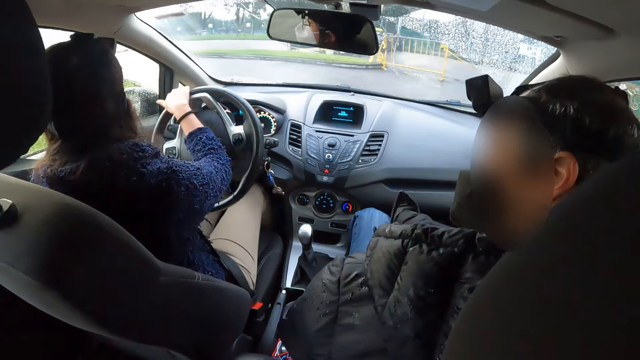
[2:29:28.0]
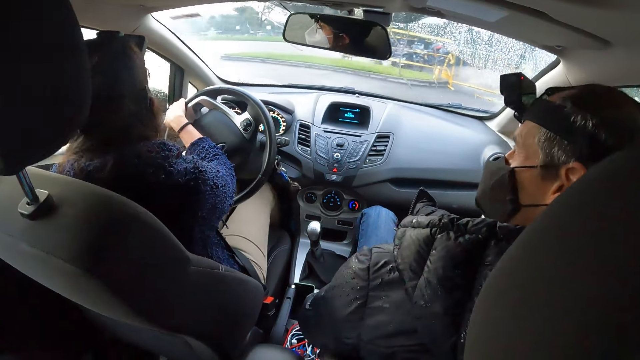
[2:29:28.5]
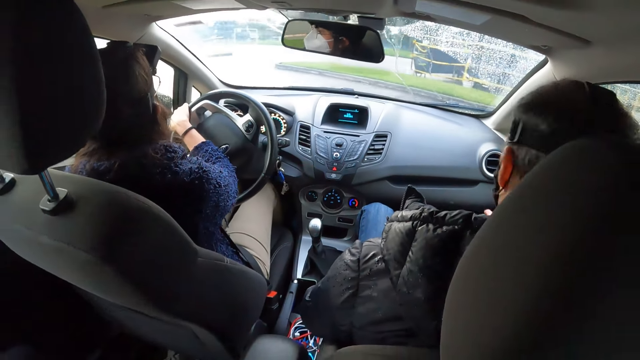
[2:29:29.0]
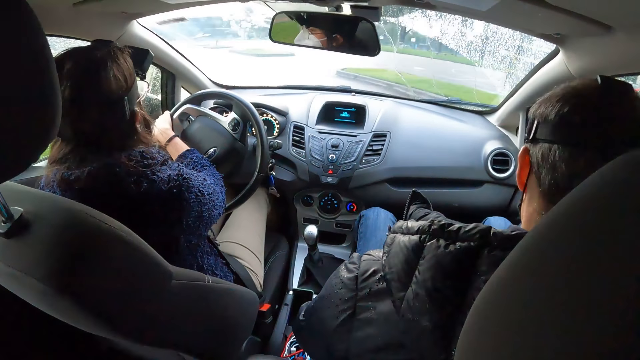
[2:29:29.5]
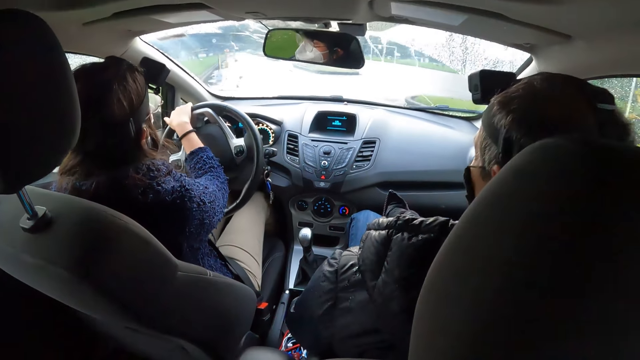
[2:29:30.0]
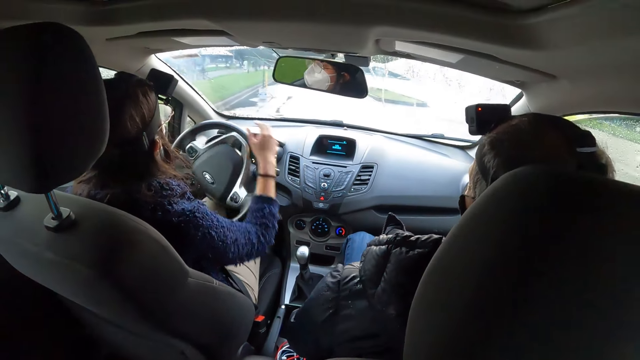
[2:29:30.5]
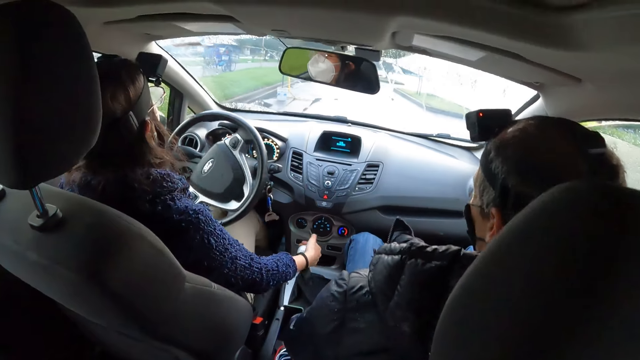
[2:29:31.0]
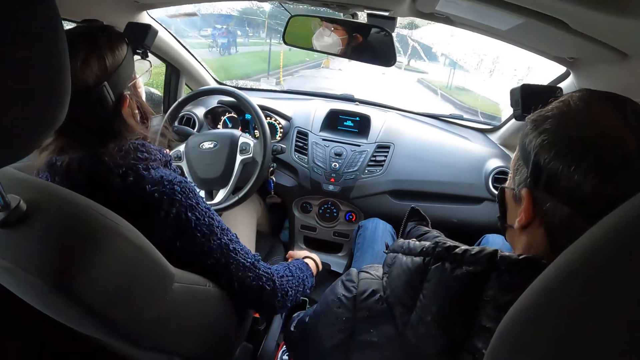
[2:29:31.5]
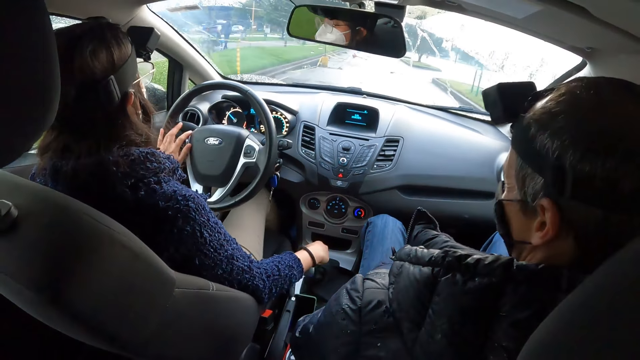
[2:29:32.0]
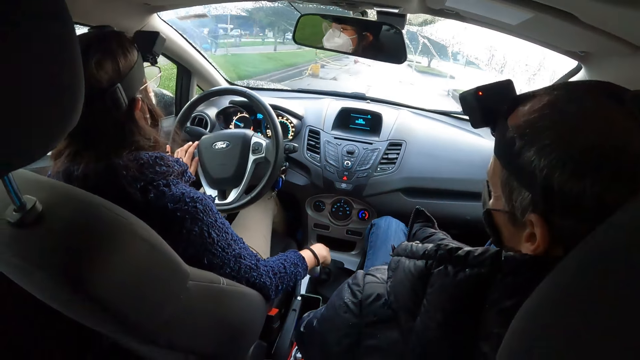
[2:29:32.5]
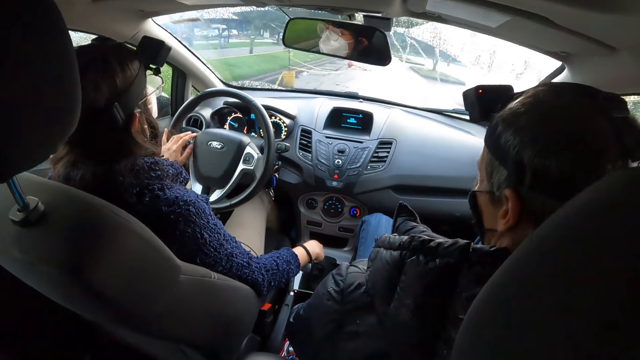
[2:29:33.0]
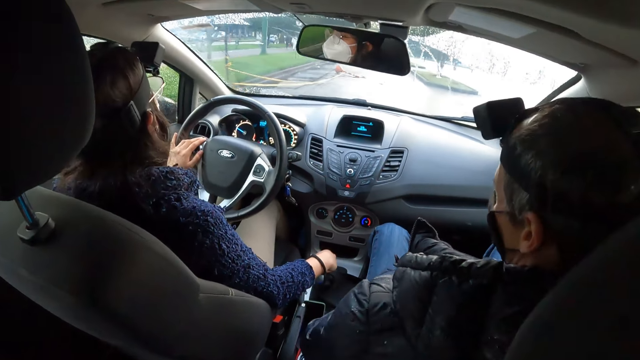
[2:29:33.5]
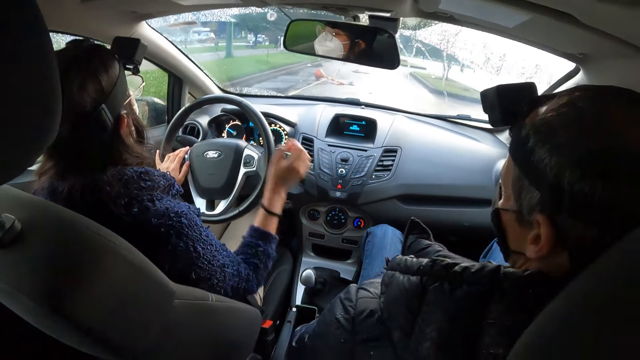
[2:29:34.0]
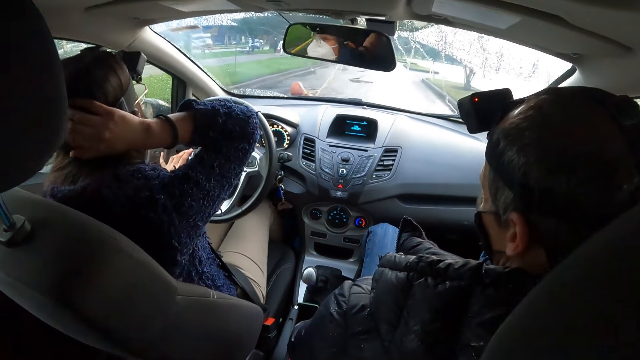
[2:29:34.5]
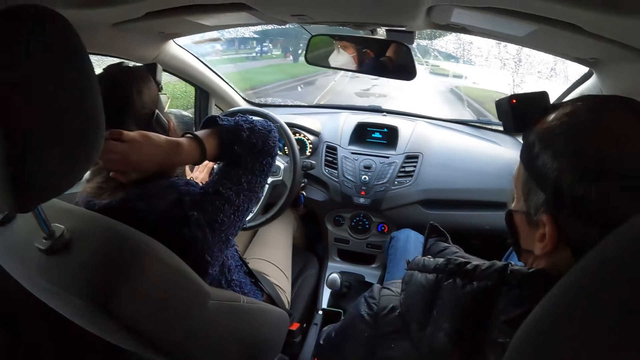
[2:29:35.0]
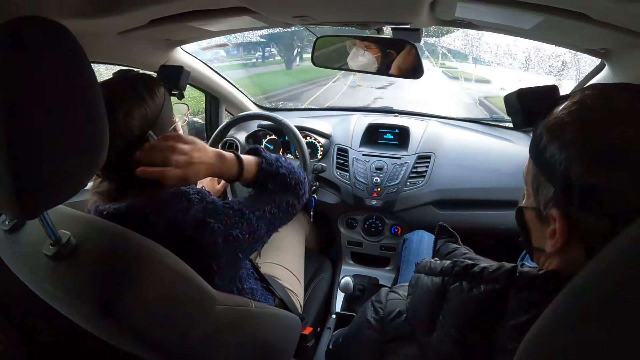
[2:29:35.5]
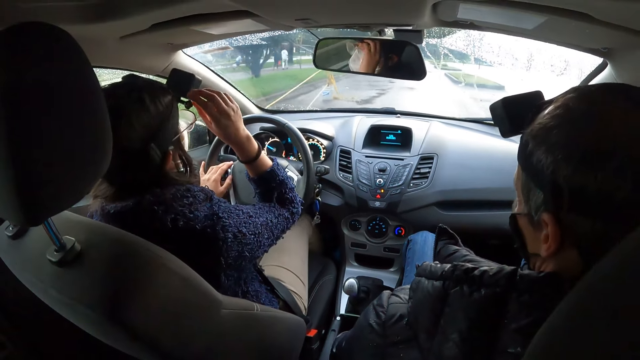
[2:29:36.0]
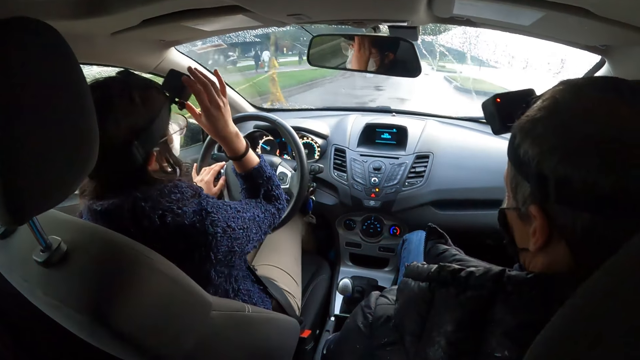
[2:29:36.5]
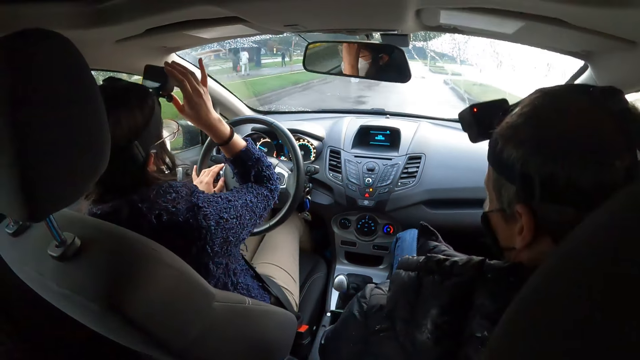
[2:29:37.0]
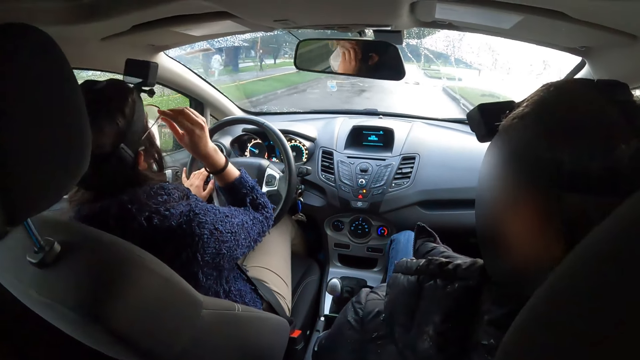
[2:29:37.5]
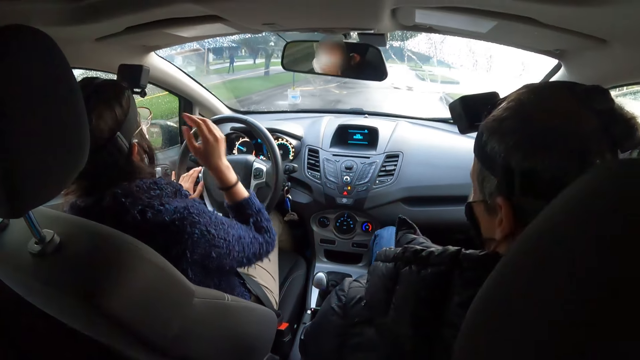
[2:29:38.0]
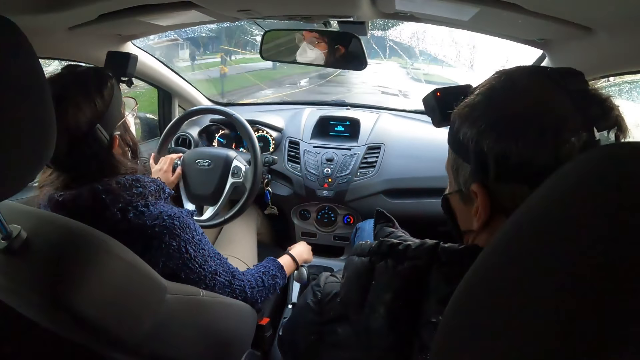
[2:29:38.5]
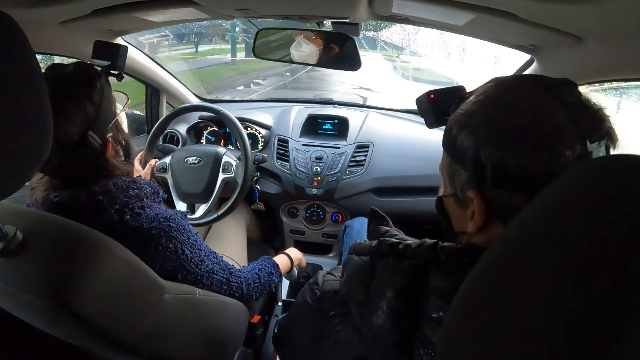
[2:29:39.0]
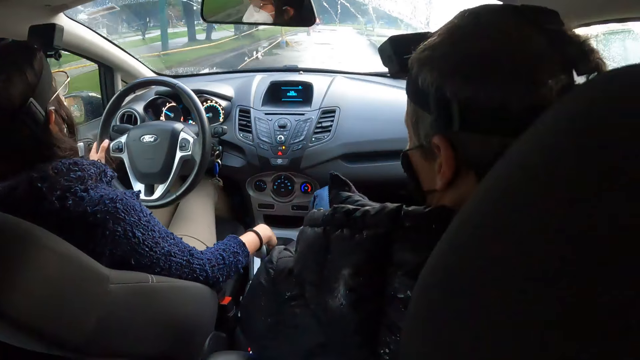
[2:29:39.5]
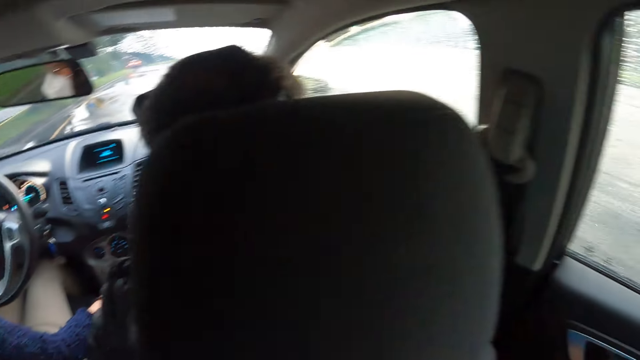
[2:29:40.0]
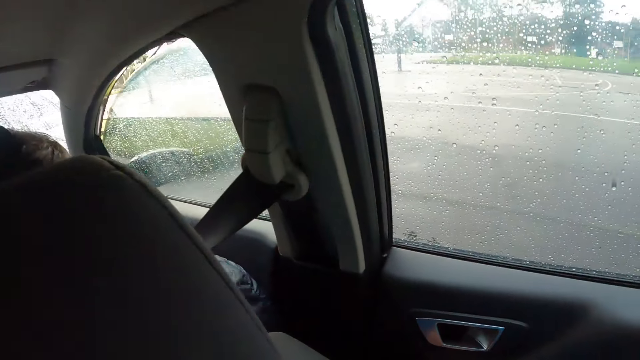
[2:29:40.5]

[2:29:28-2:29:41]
The woman moves the car gear lever with her right hand. The woman touches her hair with her right hand. The woman touches a camera on her head with her right hand. The woman touches the glasses on her face with her right hand. The woman moves the car gear lever with her right hand.

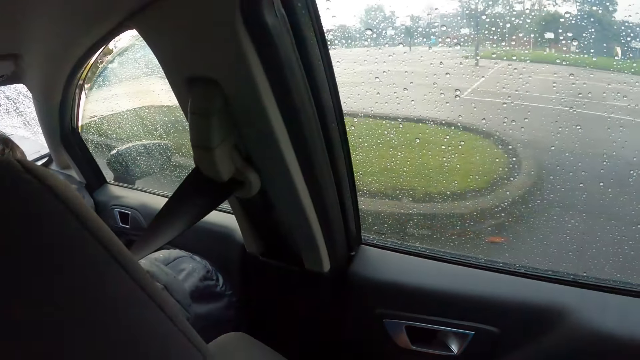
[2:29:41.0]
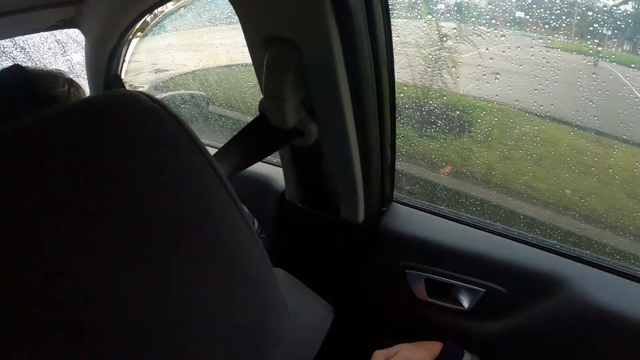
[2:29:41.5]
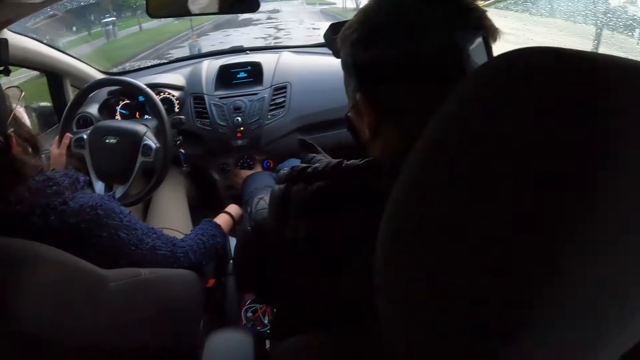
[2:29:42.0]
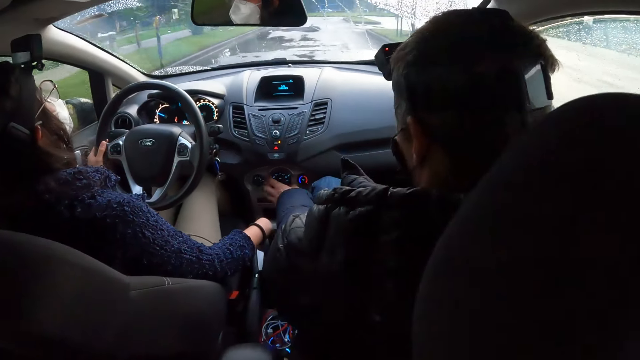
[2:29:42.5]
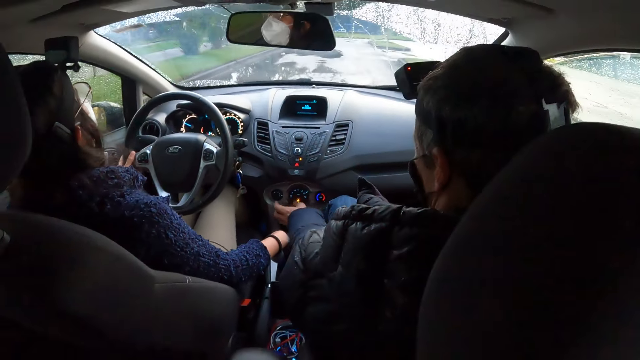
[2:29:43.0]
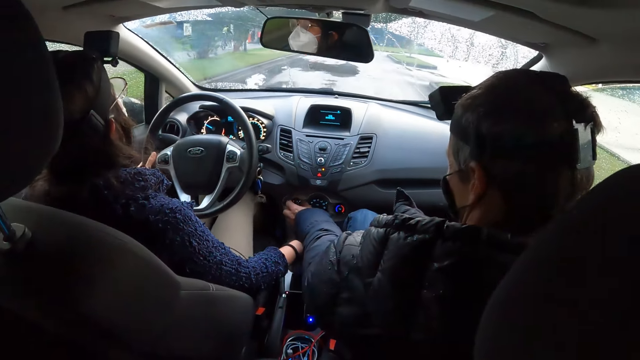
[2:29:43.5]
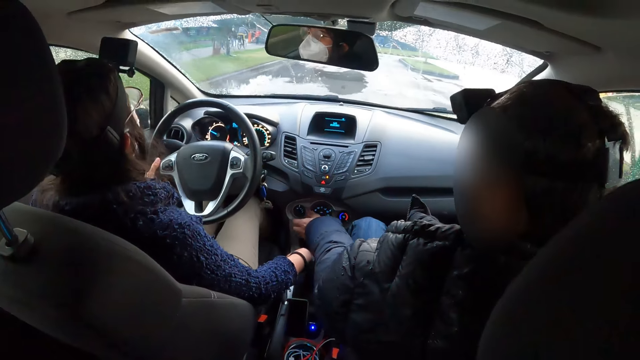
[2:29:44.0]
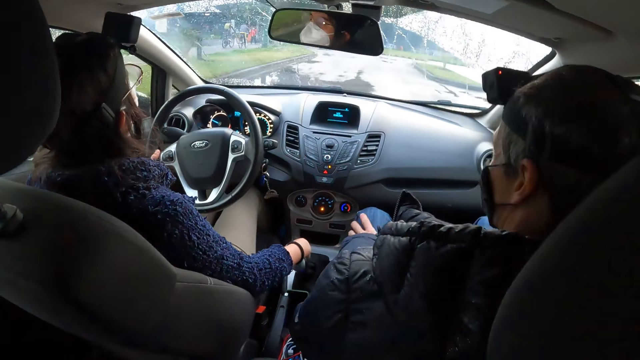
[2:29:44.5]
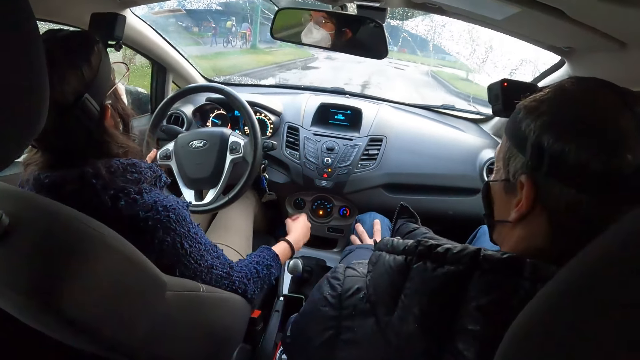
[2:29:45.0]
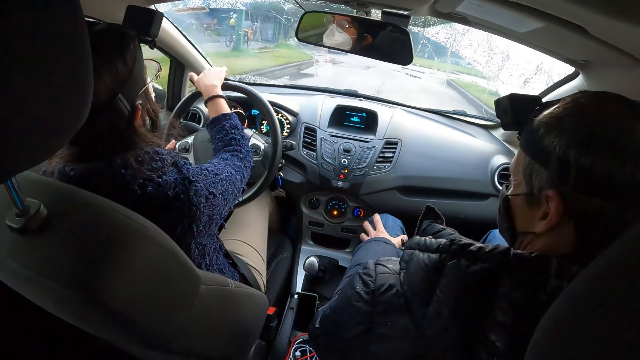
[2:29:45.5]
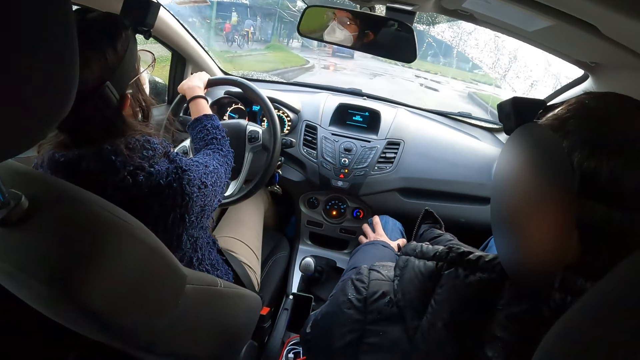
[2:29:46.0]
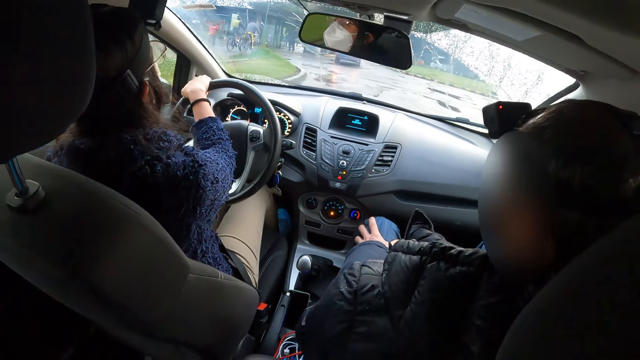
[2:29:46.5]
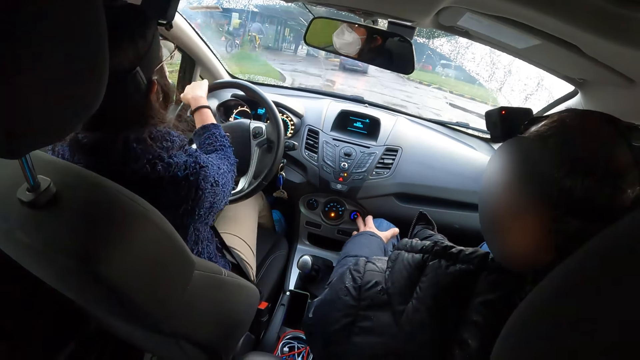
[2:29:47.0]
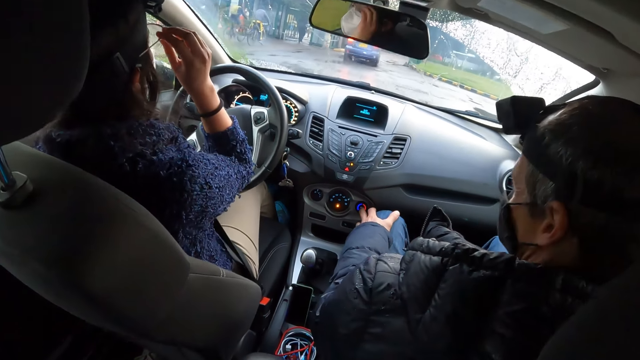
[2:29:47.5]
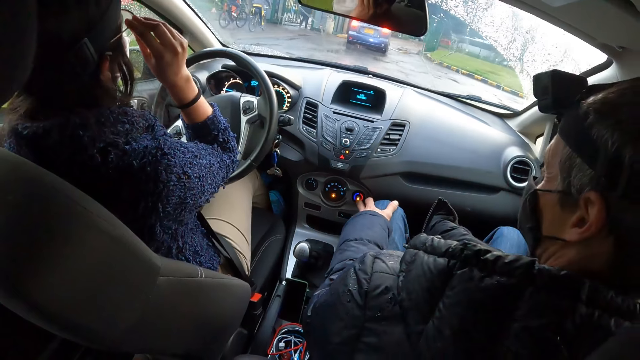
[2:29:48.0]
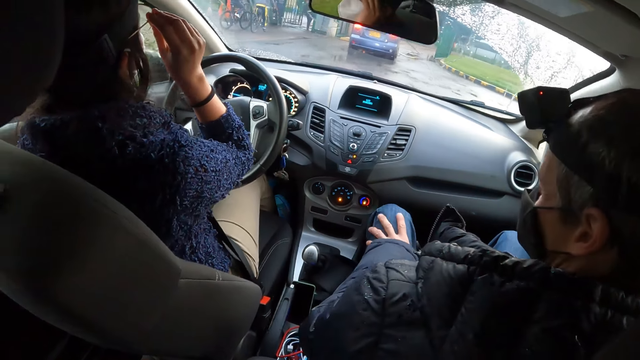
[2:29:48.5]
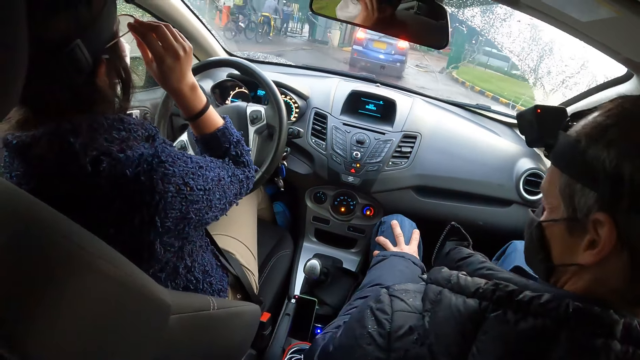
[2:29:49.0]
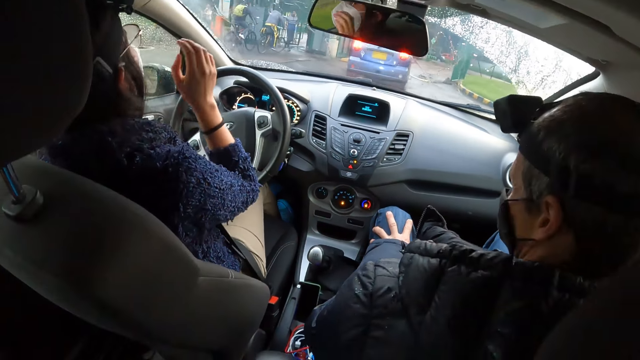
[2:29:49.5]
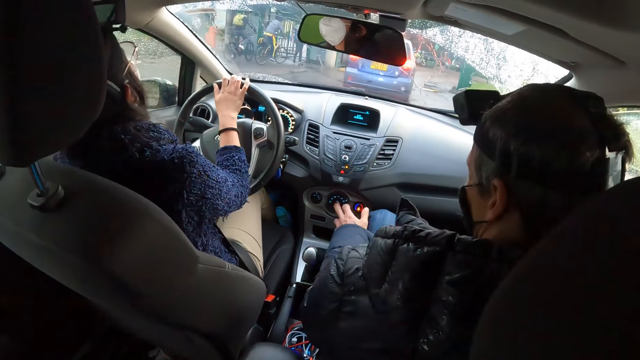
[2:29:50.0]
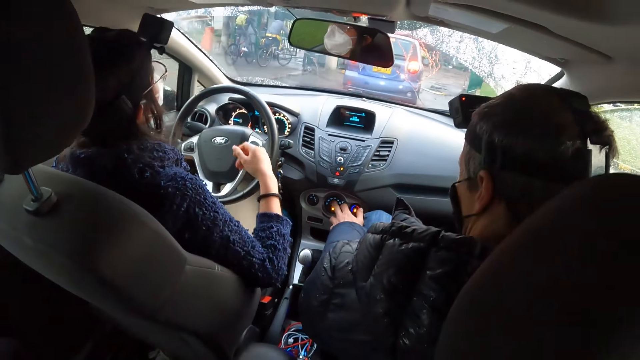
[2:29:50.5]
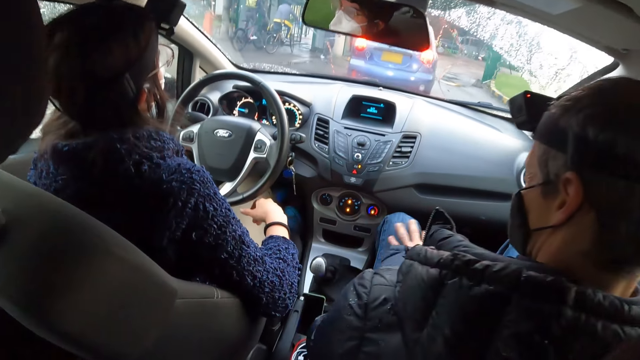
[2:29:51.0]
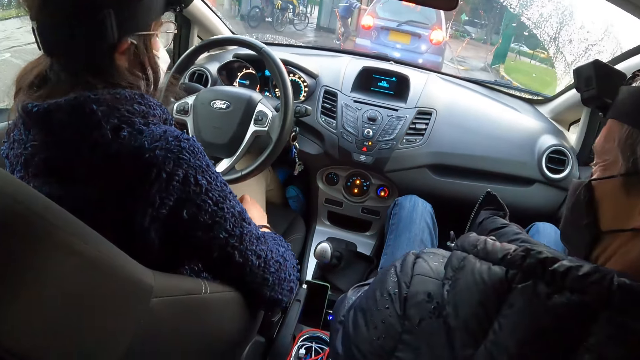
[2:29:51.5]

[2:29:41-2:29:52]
The camera wearer looks around. The man turns the car stereo with his left hand. The camera wearer looks in front. The woman drives with both hands on the steering wheel of the car. The woman touches the glasses on her face with her right hand. The woman drives with both hands on the steering wheel of the car. The man touches the car stereo with his left hand. The woman stops the car.
